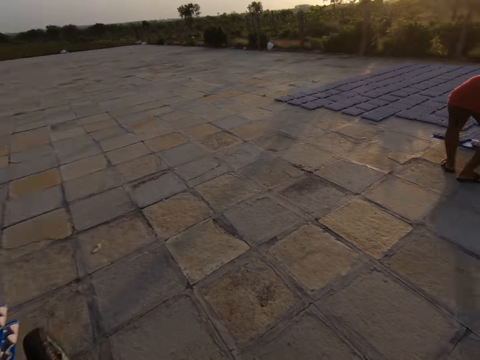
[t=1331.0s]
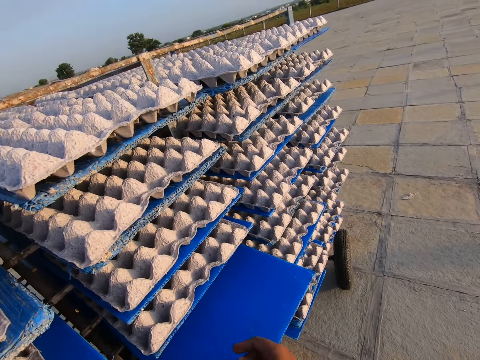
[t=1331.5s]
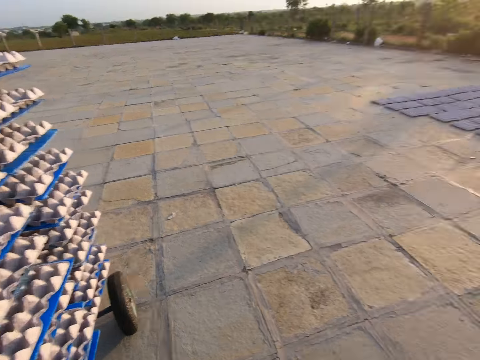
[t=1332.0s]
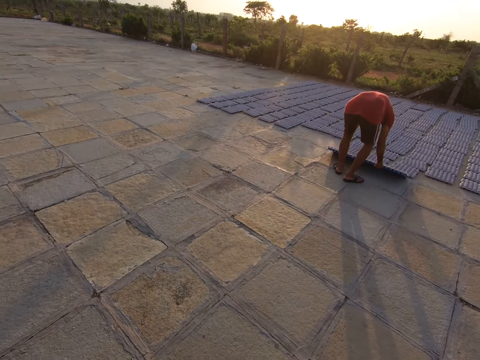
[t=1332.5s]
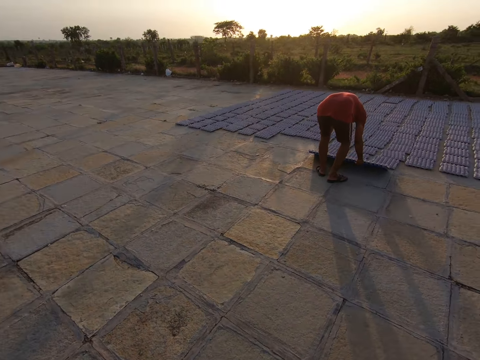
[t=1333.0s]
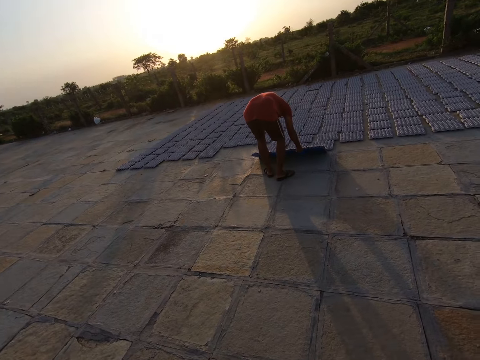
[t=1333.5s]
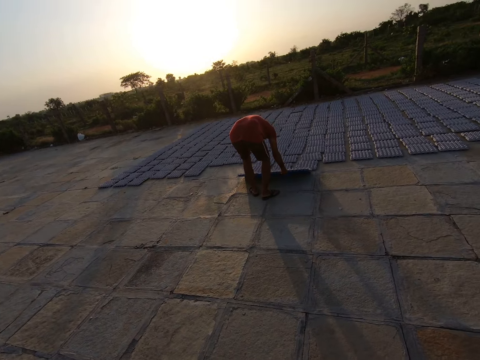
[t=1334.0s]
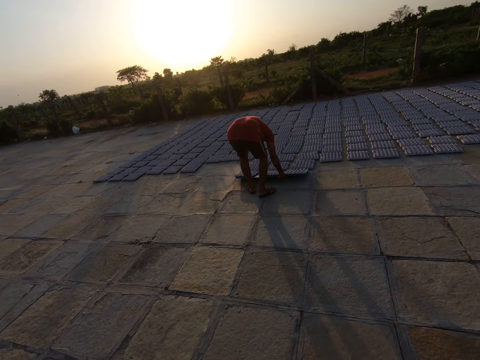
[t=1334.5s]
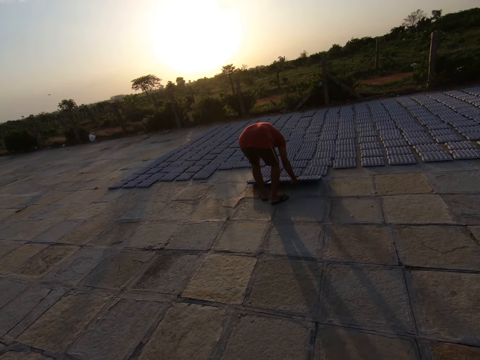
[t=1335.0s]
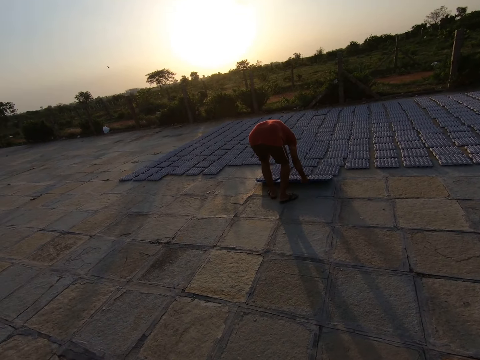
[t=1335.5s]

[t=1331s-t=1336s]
A man puts a board on the ground.
